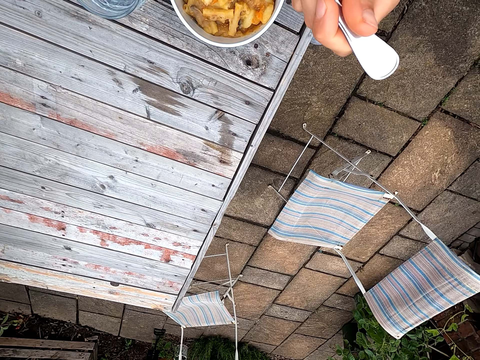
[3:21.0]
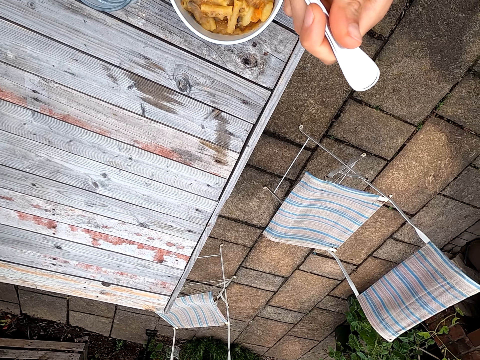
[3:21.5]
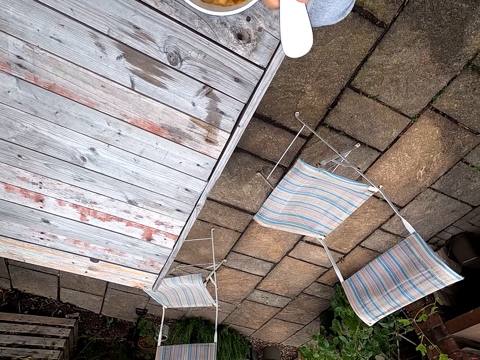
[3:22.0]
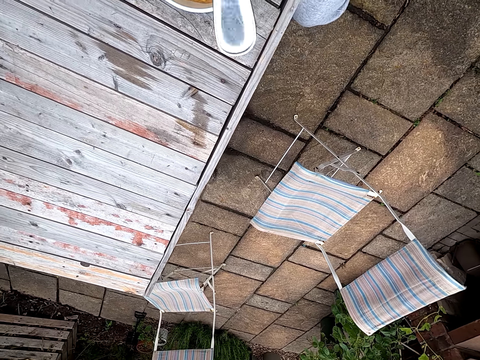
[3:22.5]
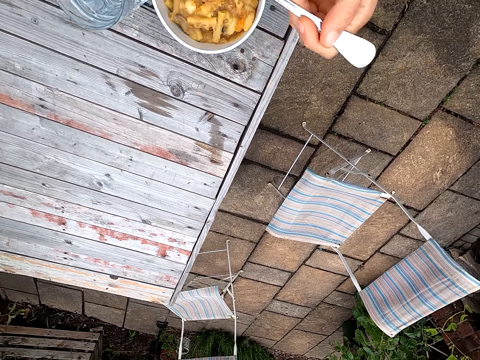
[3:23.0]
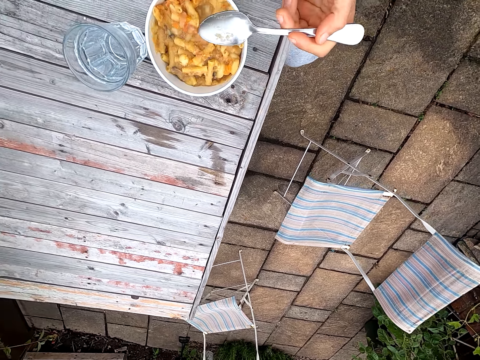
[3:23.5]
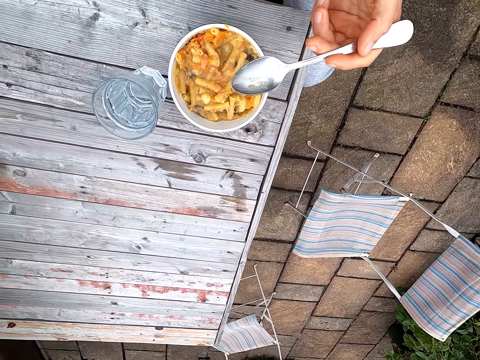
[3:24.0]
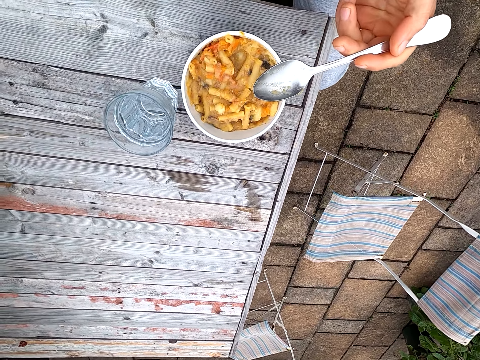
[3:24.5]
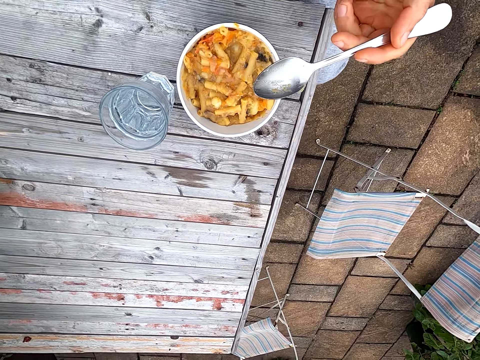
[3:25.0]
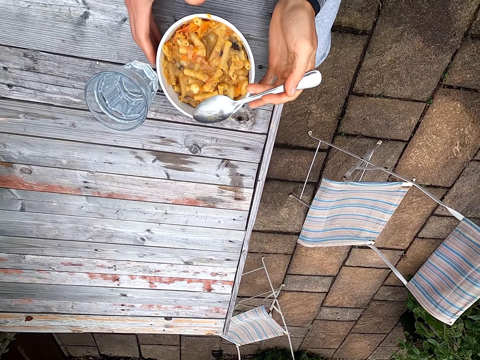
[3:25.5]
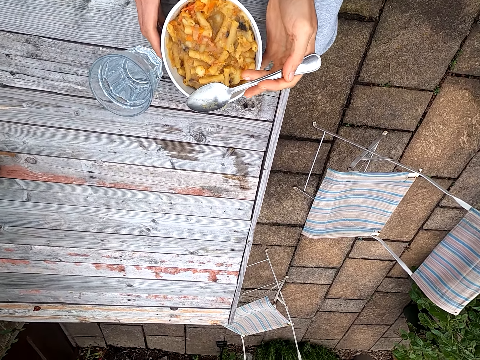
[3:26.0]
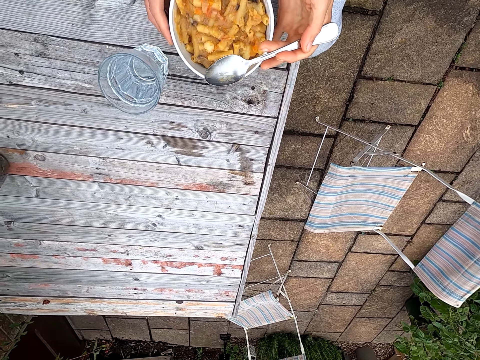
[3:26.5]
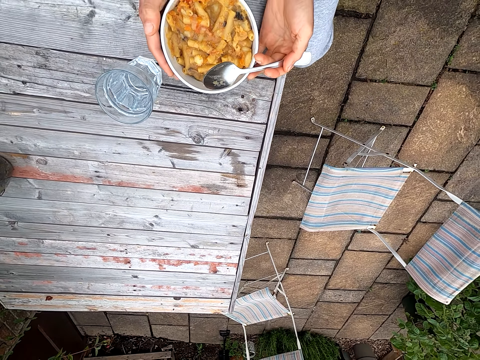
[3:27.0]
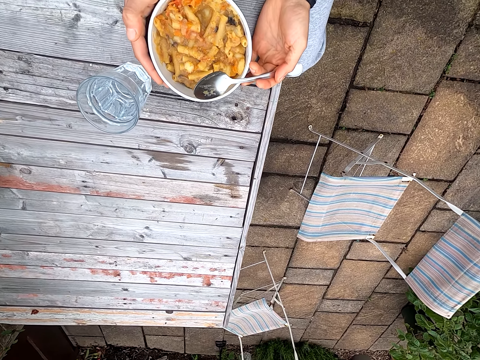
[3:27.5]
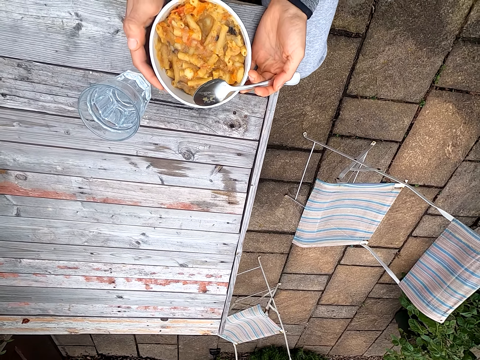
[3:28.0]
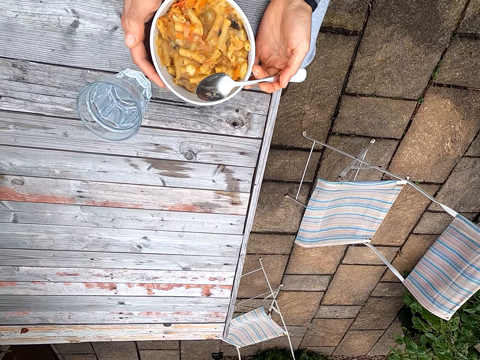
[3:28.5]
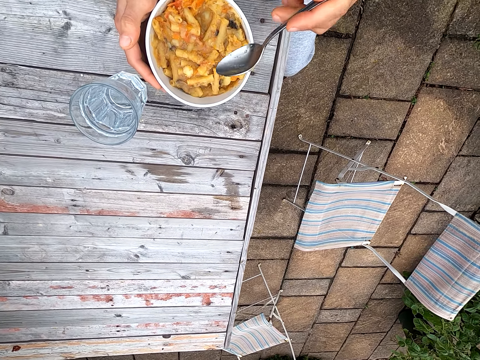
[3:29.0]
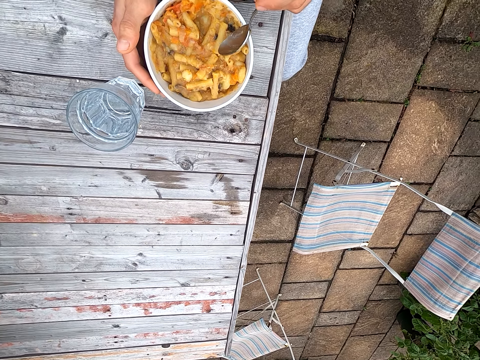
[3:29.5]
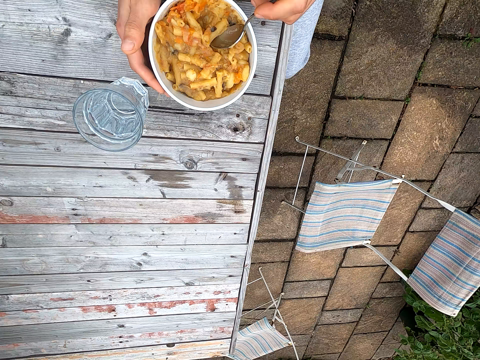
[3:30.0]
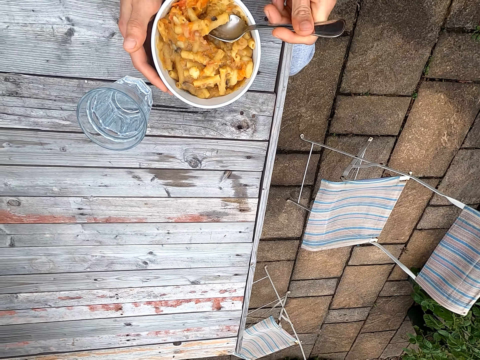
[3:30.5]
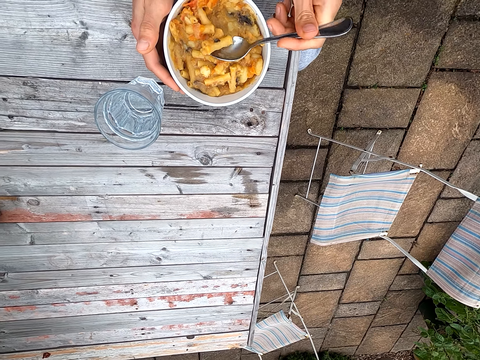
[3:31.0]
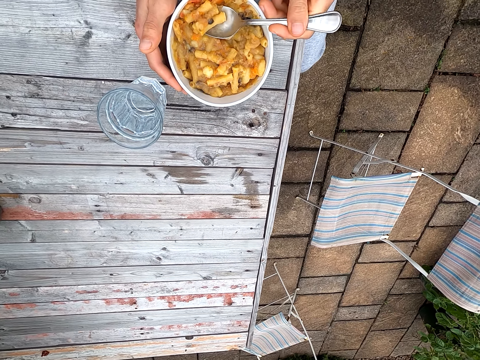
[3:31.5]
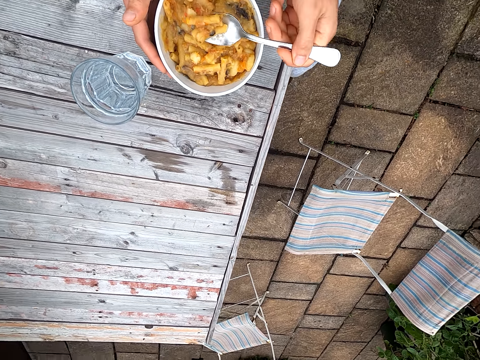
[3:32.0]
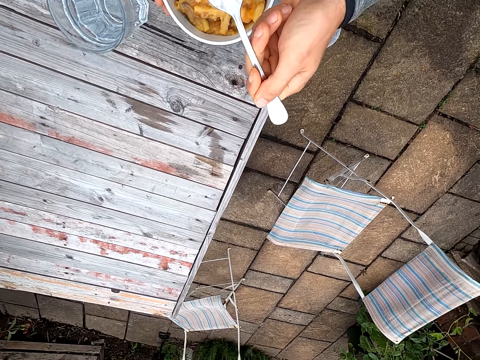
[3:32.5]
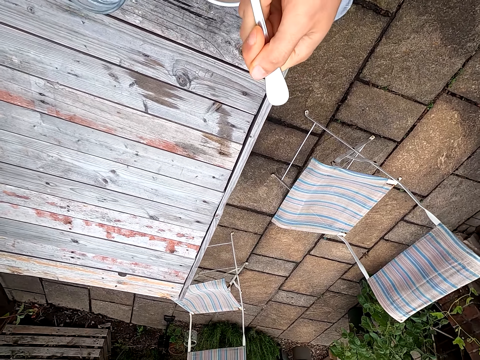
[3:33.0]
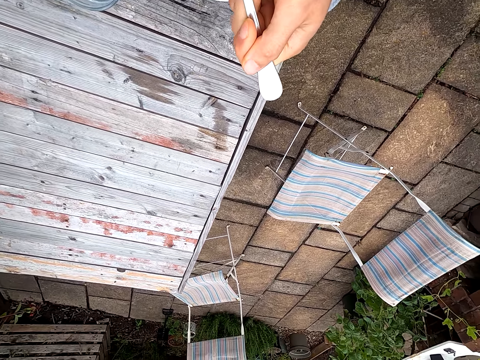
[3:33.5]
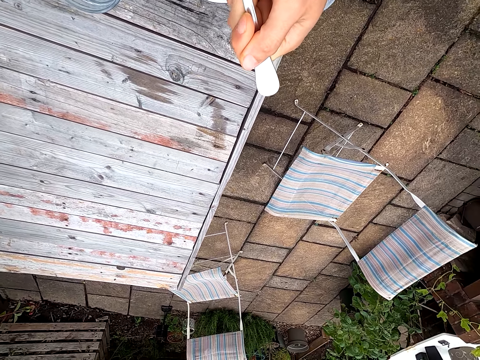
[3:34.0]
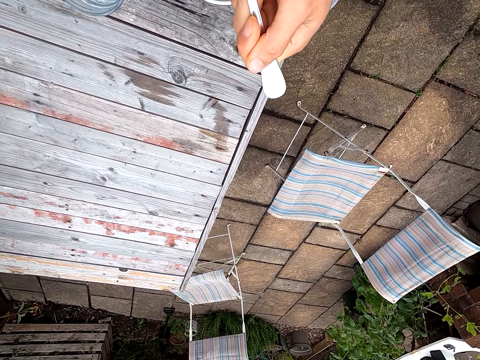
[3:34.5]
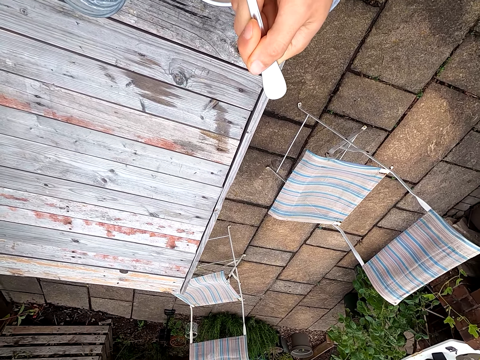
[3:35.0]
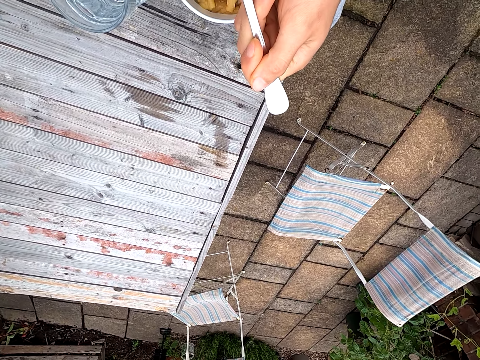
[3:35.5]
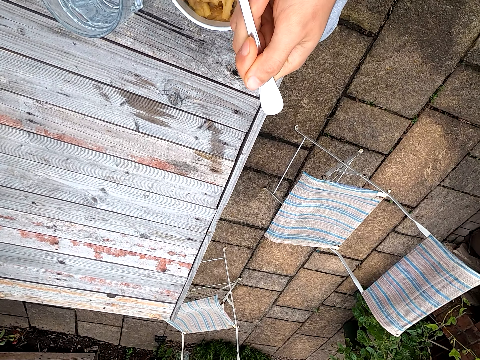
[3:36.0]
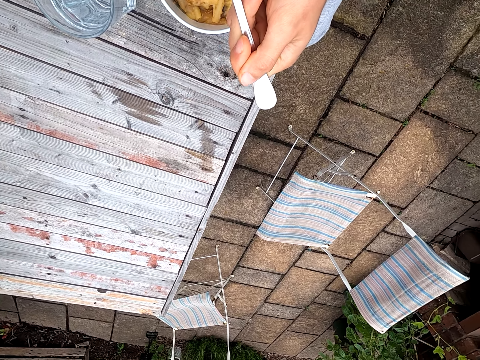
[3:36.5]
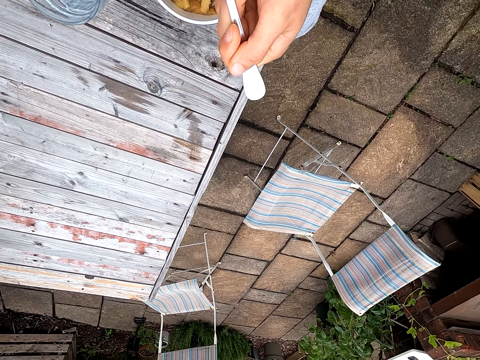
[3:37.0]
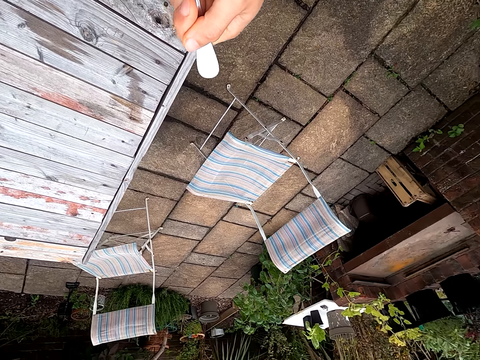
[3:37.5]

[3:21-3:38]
The camera wearer holds a bowl. They move the plate or bowl of pasta. They scoop pasta or food on a spoon. They move the food towards the mouth. They eat the pasta.

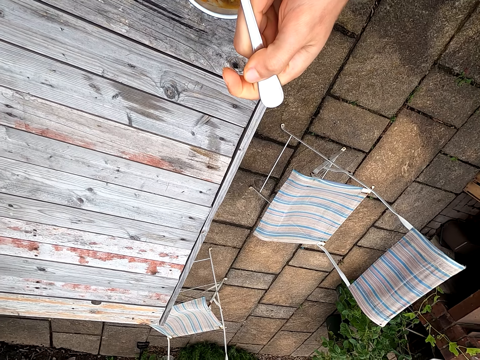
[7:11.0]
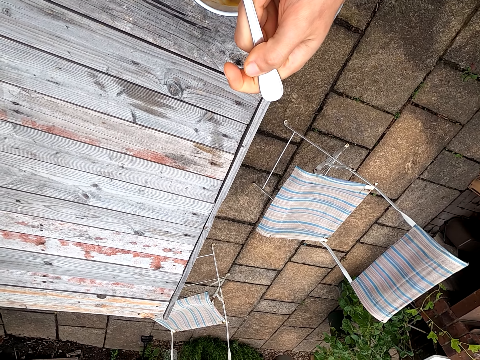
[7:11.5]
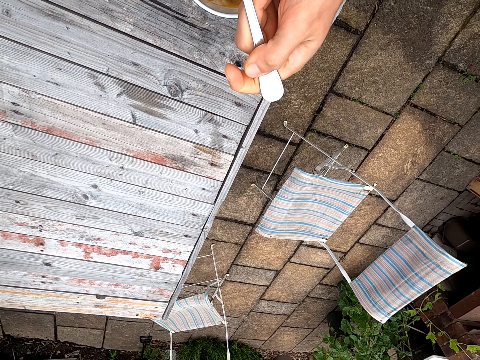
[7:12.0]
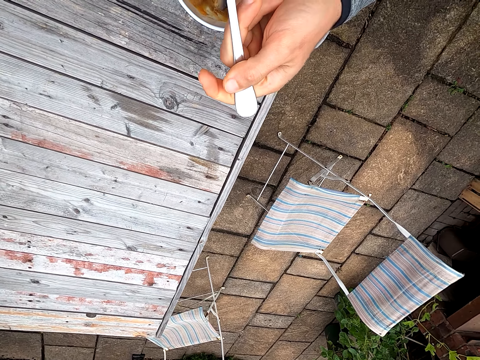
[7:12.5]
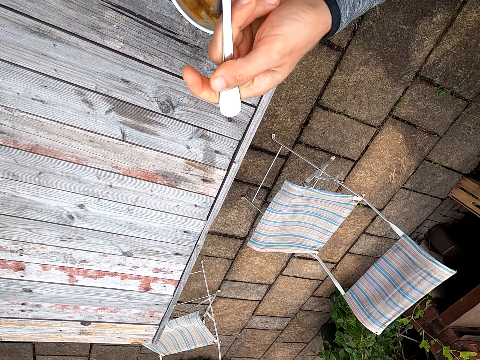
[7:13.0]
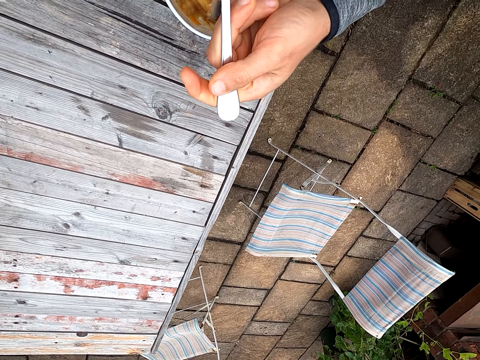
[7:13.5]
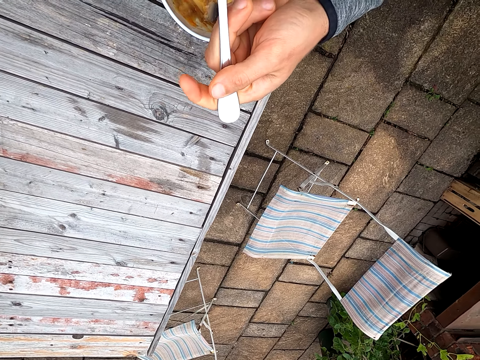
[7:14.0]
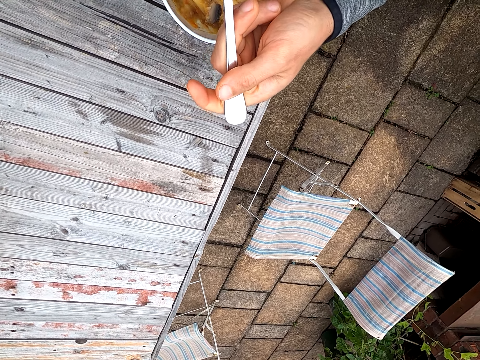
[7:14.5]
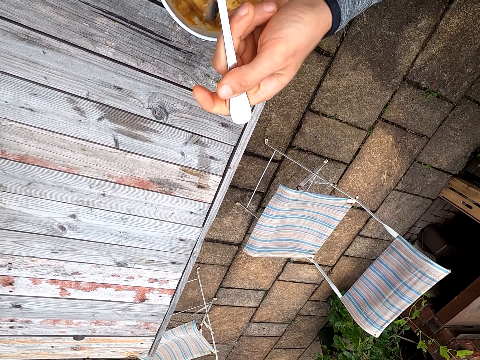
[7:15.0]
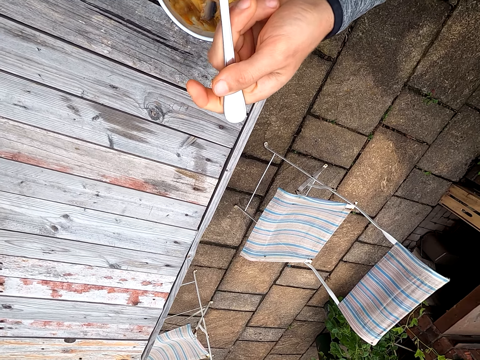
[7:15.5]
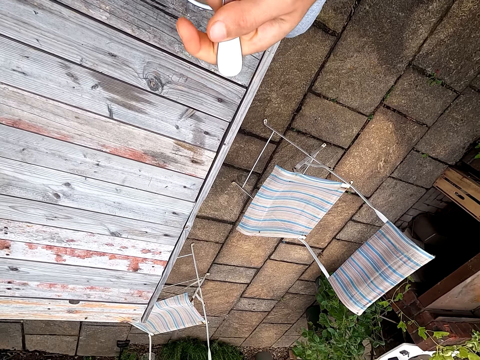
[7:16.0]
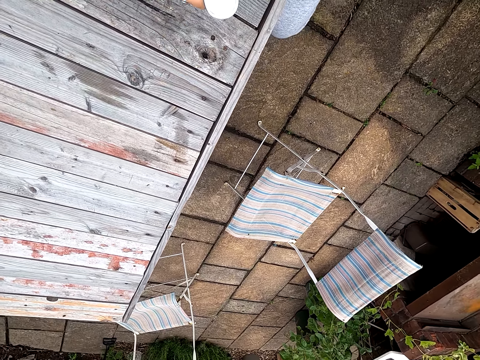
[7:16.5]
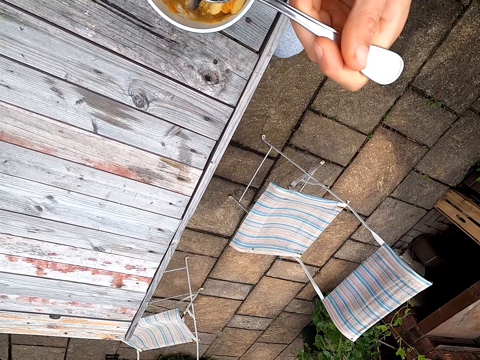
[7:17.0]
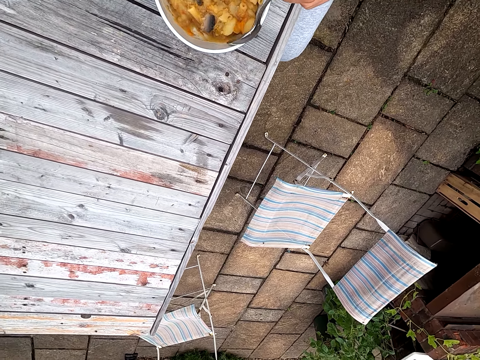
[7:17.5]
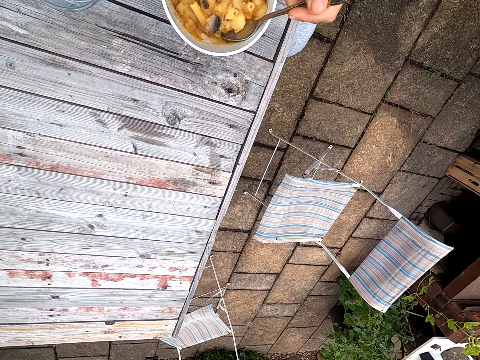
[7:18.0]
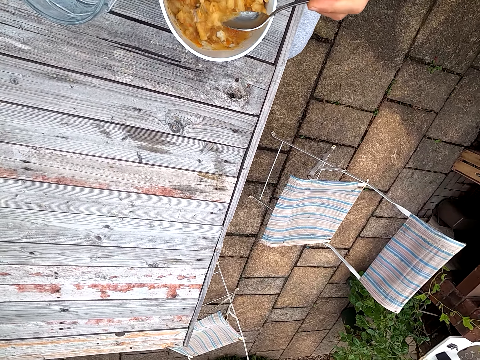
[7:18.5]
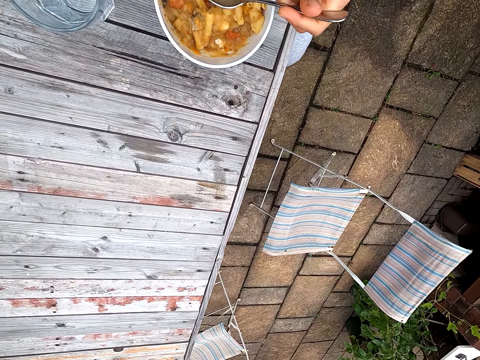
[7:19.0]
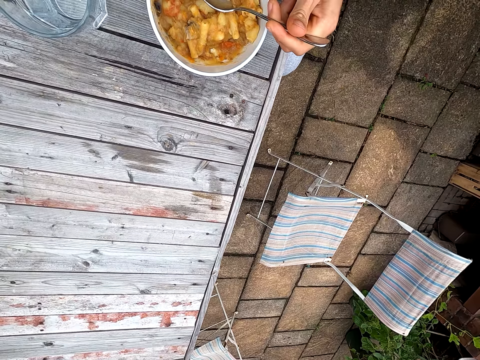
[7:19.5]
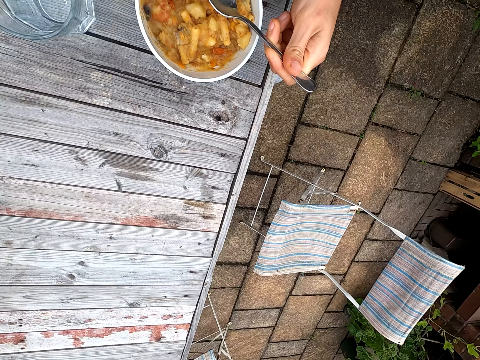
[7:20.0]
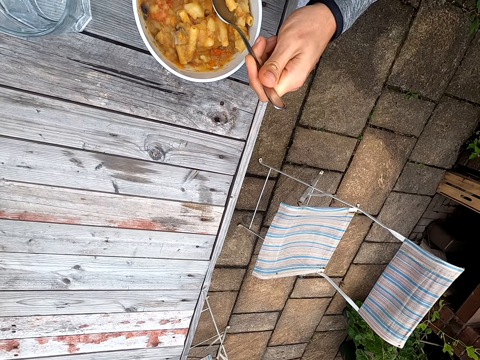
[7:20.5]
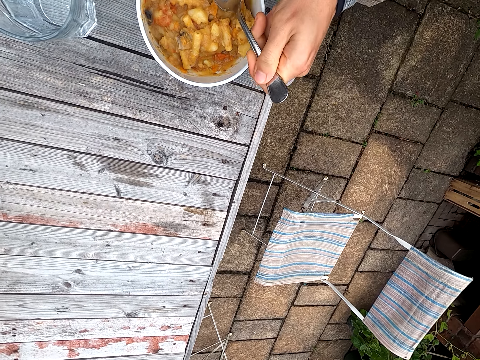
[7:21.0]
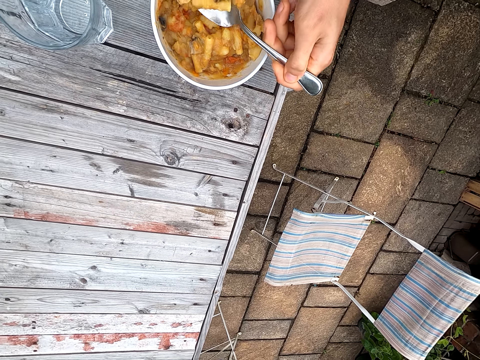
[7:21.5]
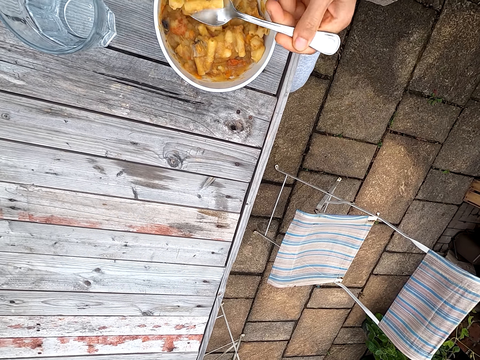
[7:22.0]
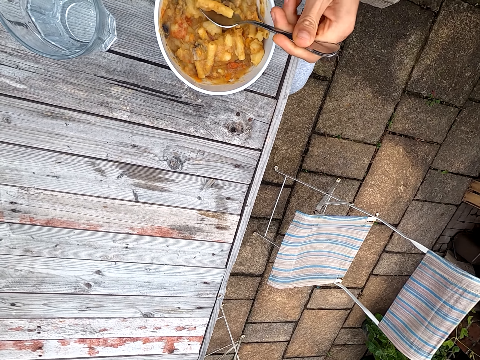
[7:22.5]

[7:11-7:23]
The camera wearer blows the pasta on a spoon. They eat the pasta. They scoop the pasta or food on the spoon. They move the food.
